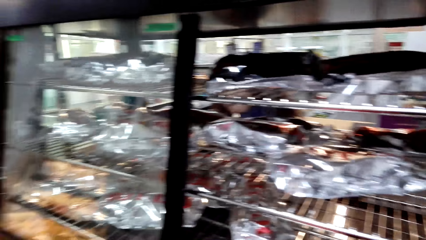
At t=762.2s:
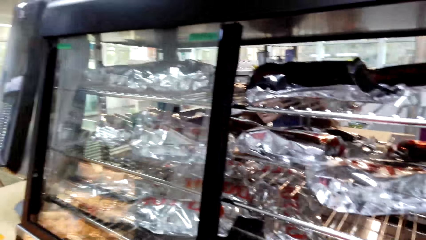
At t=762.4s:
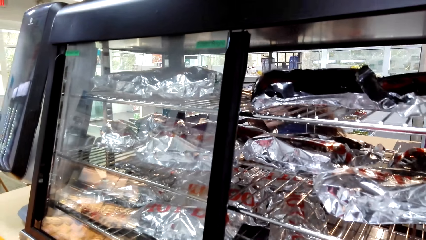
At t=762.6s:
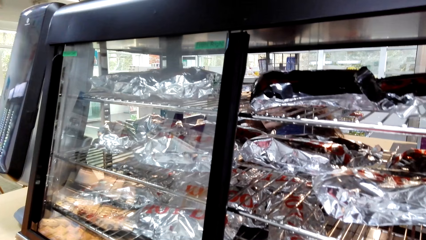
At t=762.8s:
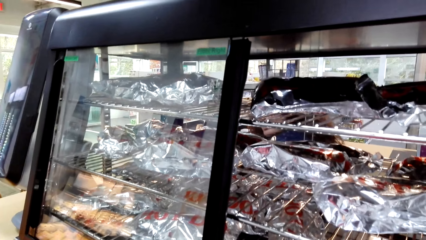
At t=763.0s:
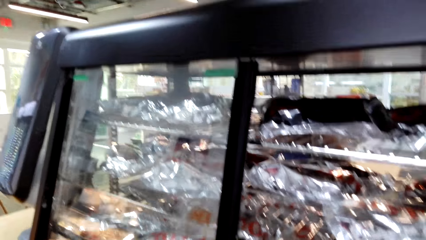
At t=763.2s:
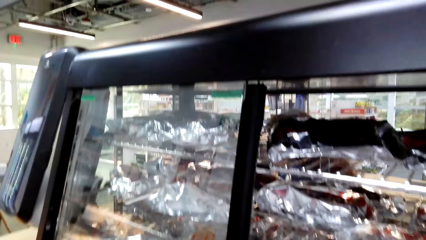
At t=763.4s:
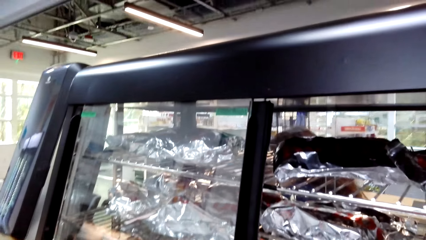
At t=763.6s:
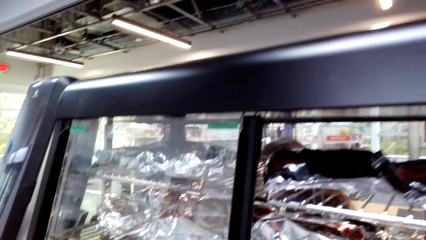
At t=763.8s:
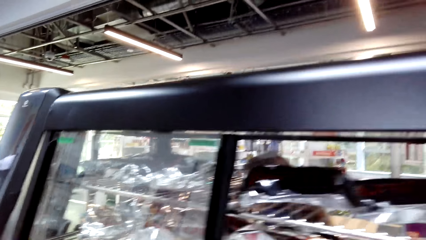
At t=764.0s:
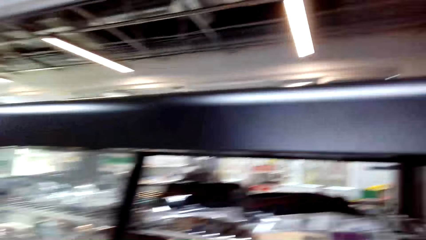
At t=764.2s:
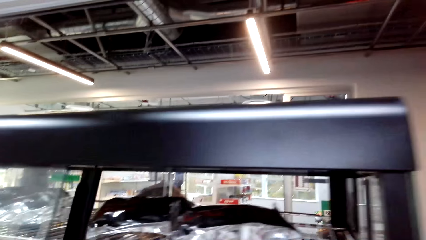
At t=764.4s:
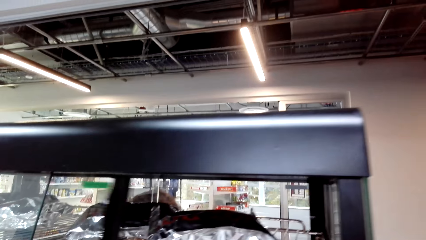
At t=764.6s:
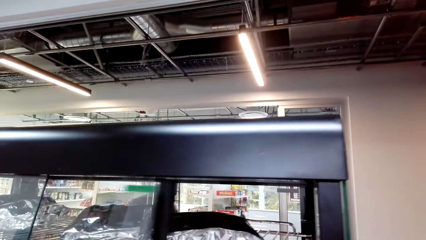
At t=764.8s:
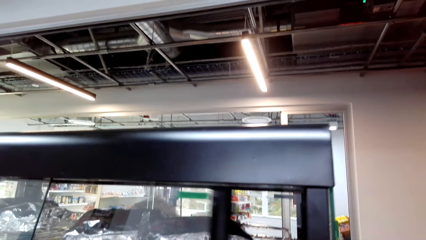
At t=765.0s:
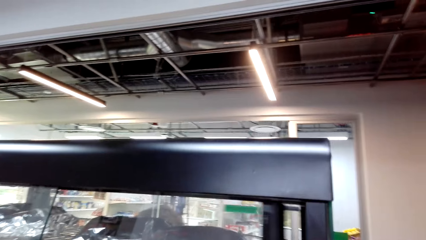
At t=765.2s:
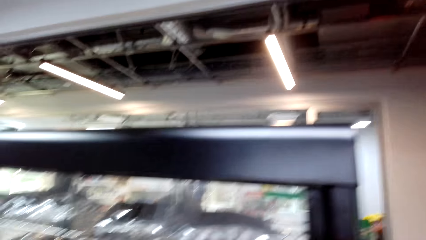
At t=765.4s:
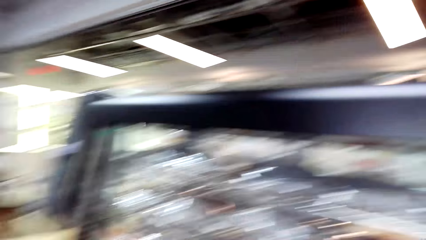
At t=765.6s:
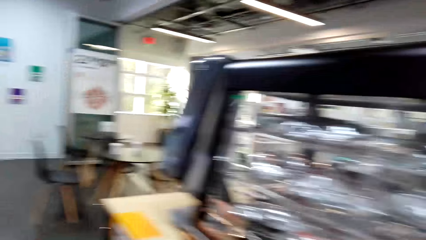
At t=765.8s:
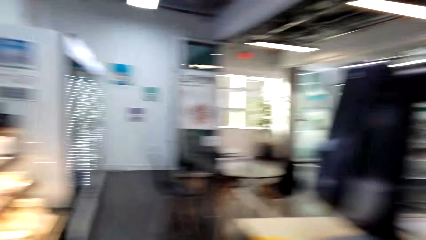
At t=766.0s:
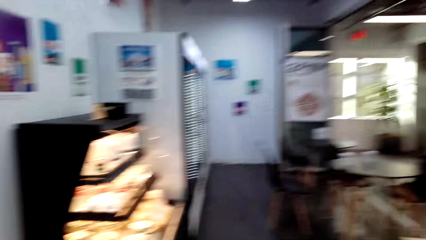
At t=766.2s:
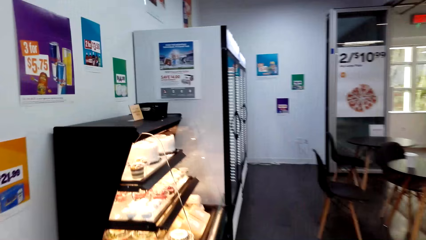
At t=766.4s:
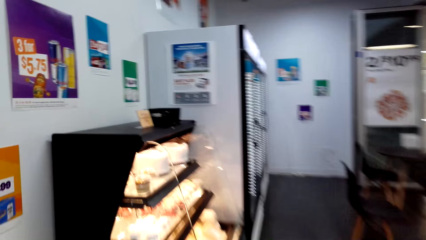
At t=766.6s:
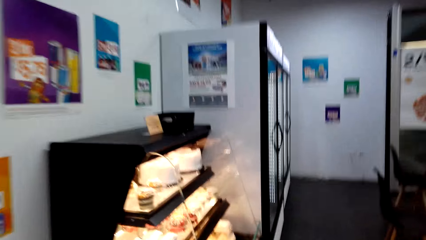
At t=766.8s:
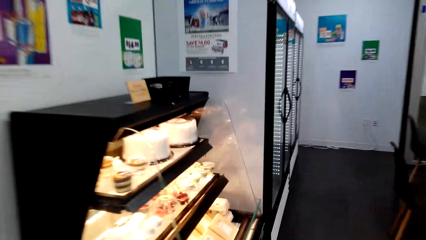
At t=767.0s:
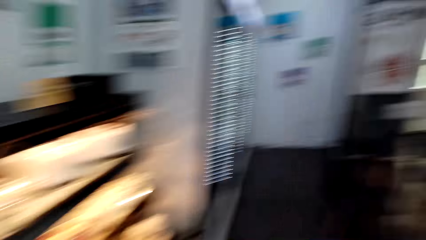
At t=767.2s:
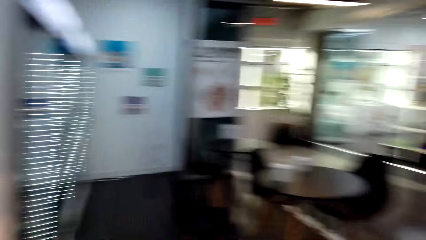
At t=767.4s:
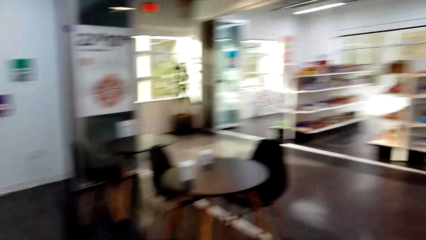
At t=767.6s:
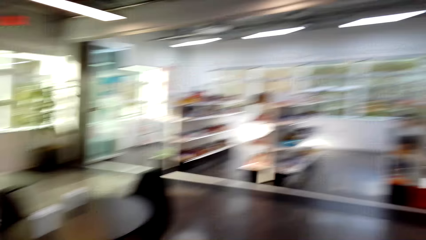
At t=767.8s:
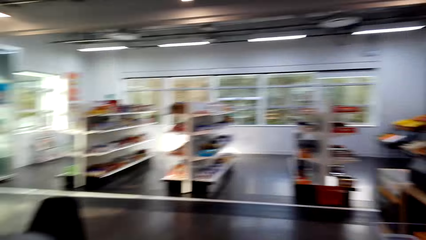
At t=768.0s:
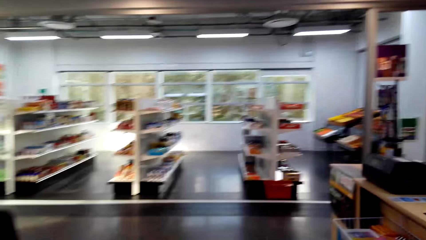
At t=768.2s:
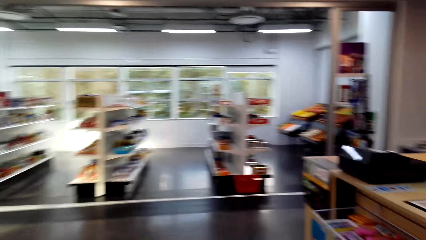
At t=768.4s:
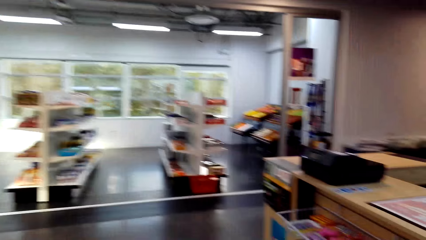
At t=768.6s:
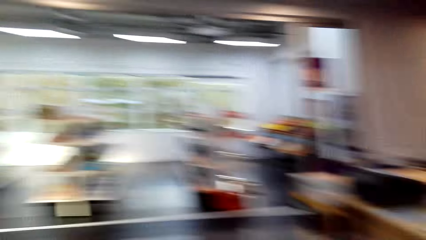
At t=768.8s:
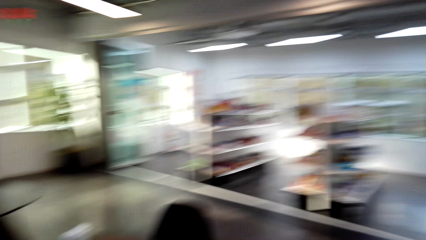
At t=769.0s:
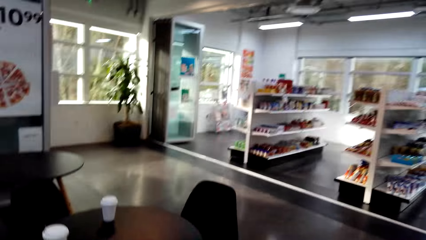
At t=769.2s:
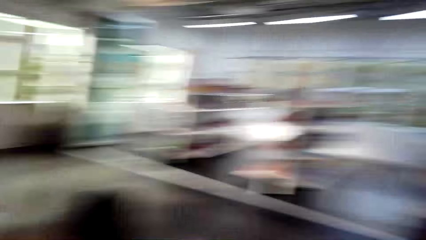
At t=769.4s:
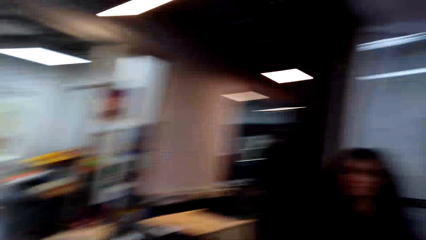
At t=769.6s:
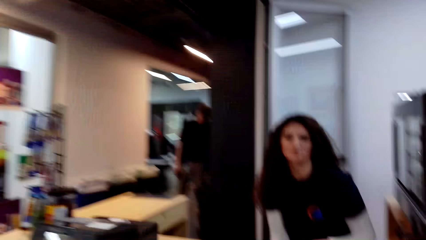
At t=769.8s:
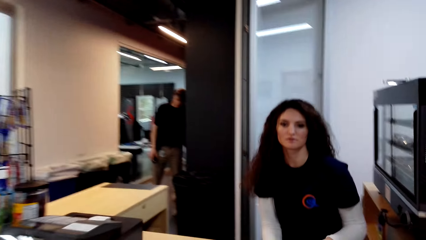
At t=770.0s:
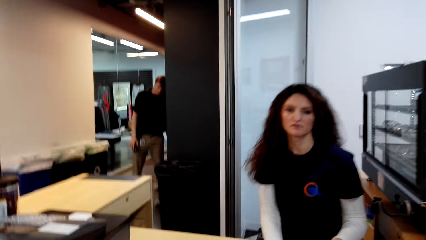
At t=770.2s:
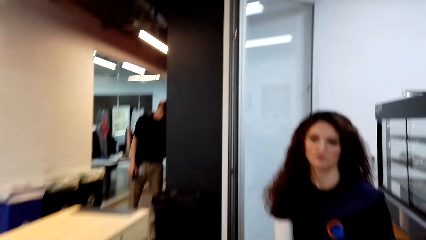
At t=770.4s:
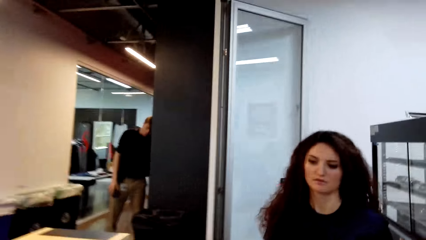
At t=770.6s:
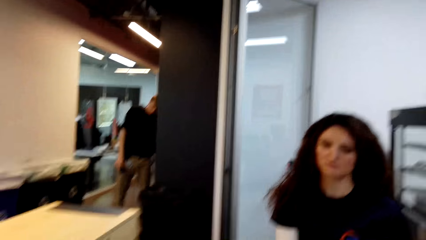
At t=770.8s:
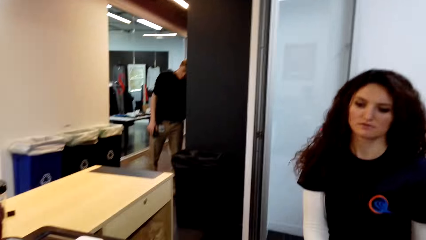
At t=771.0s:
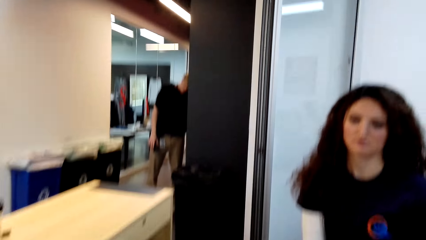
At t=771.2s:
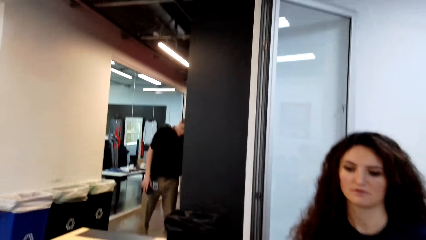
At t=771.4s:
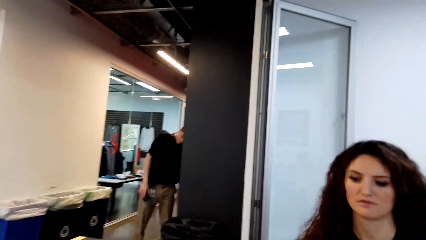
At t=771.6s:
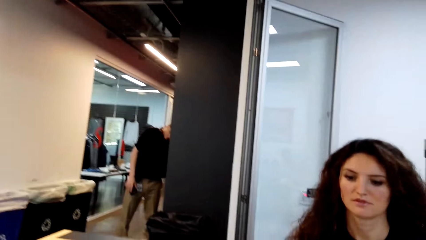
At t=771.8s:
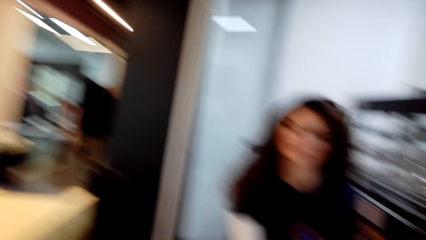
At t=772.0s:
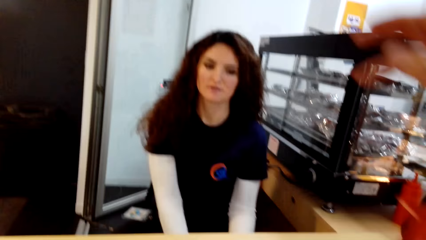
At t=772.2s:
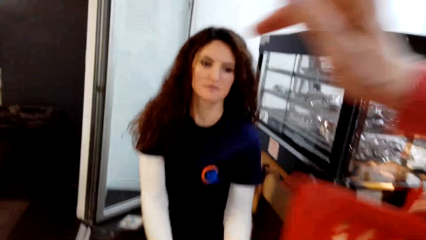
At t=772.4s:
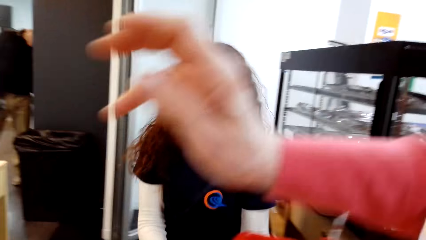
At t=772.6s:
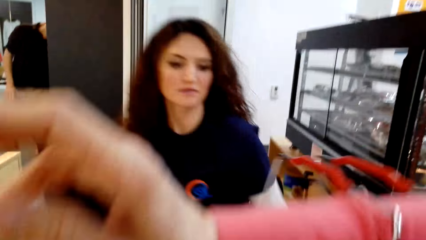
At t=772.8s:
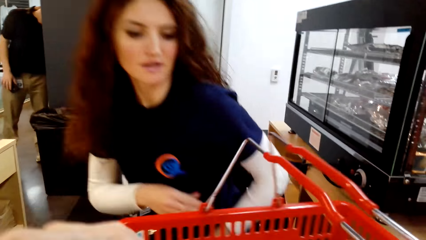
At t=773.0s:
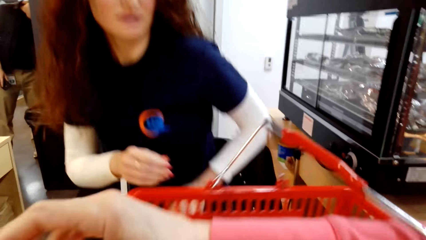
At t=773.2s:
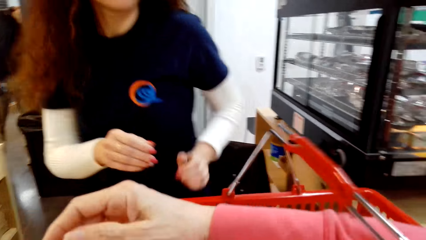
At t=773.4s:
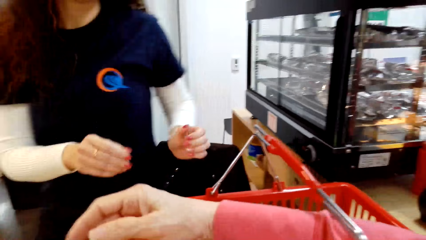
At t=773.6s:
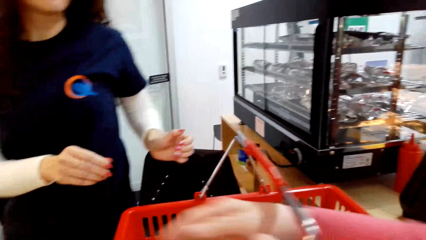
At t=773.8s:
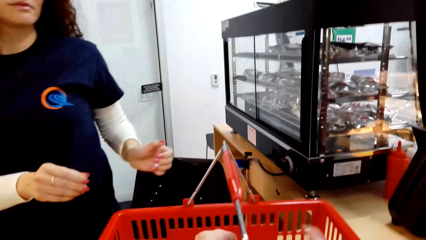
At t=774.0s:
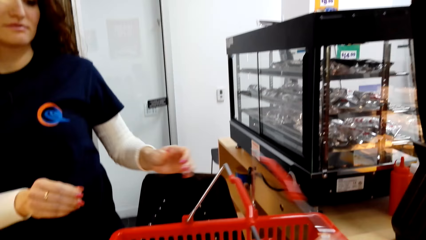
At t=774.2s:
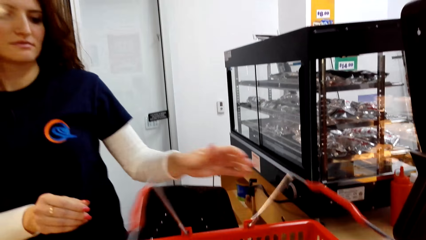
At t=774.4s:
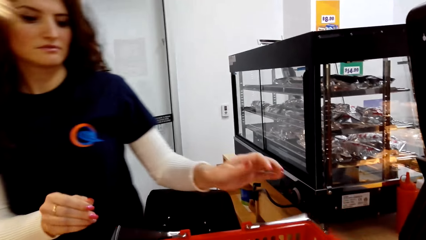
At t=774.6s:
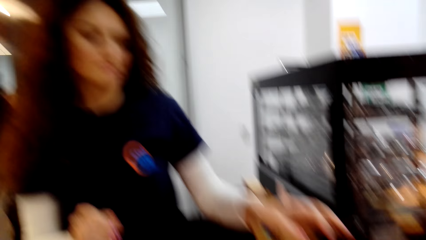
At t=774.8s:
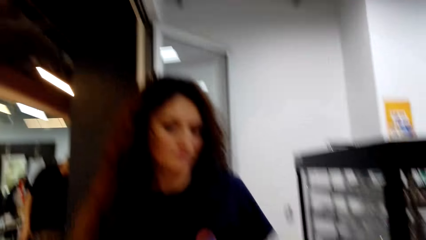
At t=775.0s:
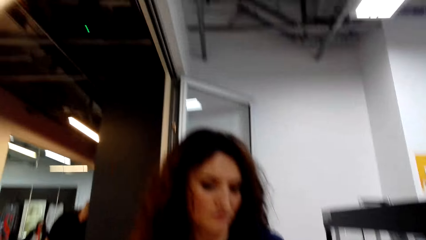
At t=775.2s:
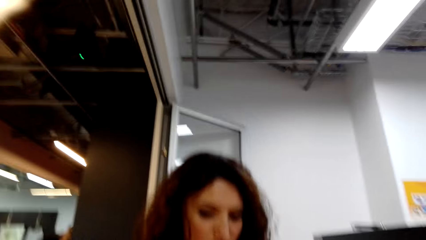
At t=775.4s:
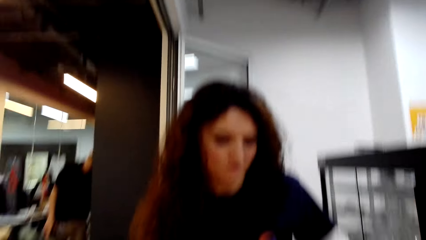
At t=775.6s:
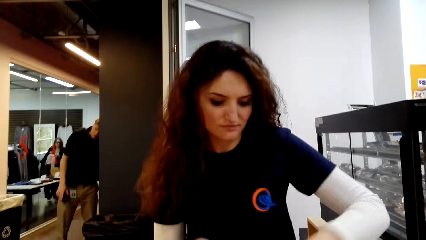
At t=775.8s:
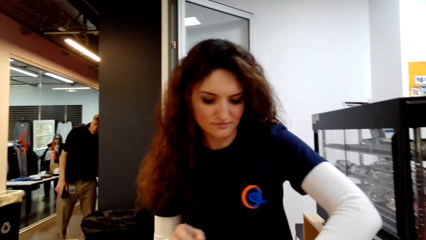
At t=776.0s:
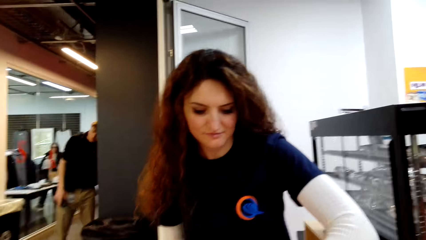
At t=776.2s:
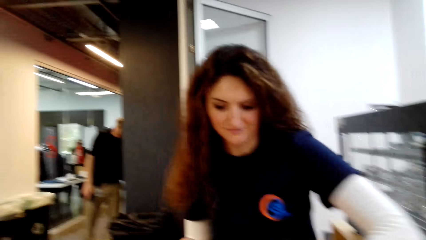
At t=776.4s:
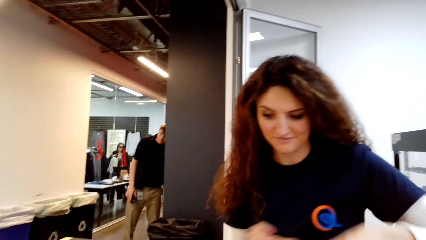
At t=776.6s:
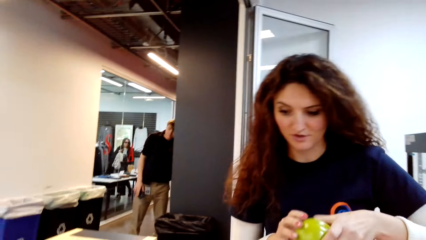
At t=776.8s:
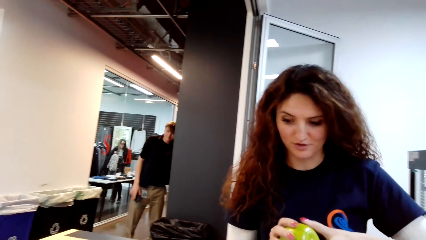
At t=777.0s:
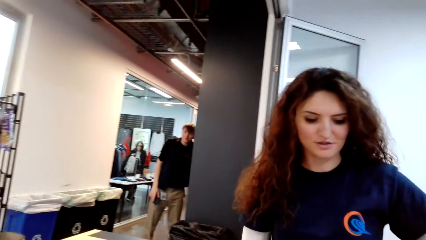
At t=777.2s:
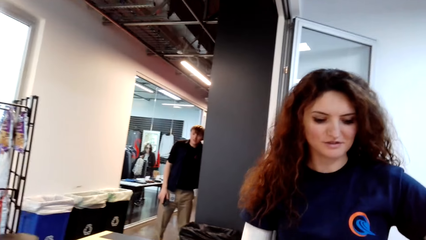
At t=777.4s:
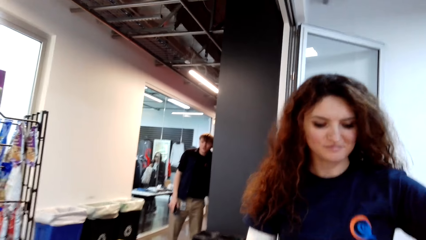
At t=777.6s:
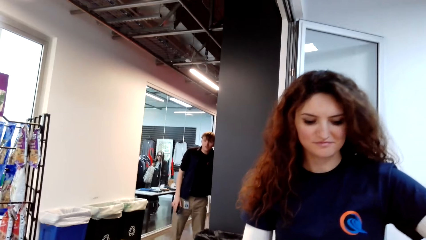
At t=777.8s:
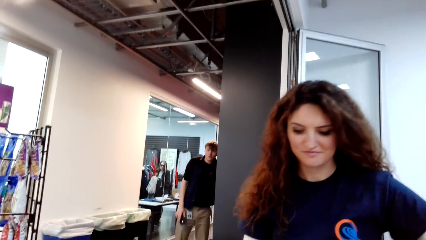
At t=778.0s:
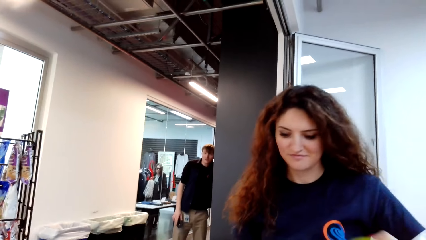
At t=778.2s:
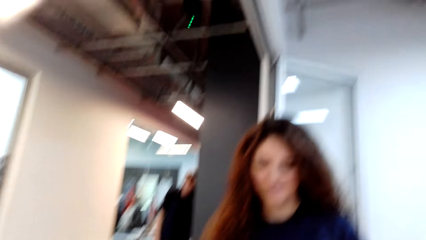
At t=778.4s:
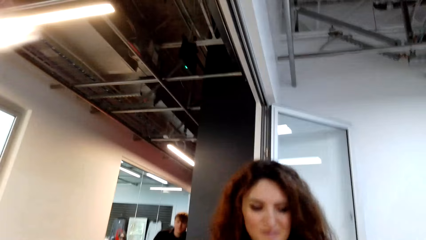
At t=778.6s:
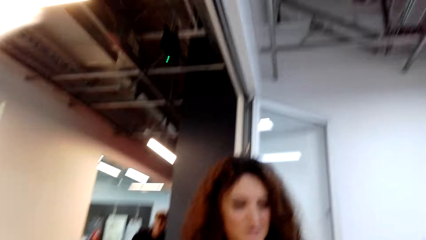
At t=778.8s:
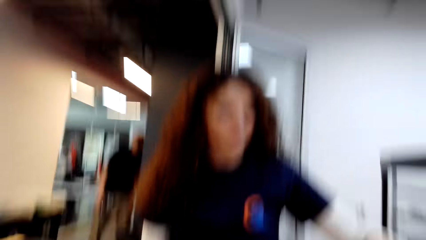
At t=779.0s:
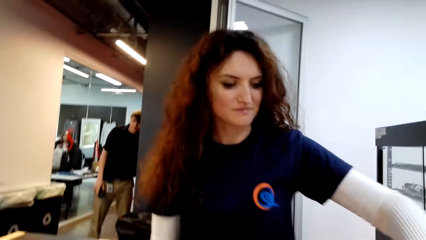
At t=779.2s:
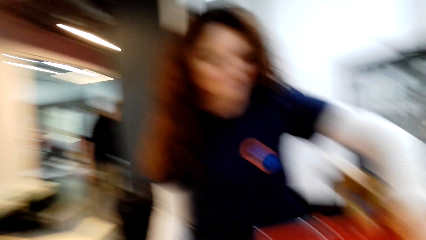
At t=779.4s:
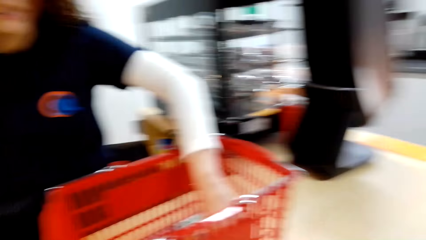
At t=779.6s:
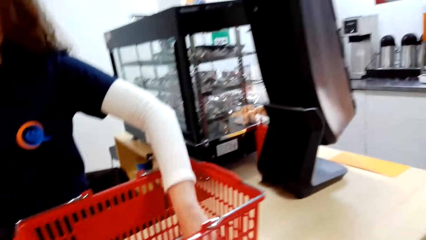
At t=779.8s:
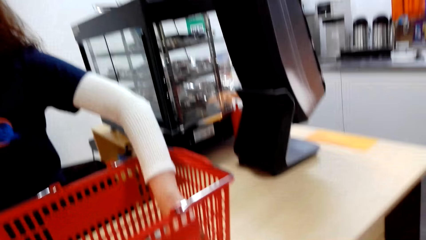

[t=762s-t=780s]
The camera wearer closes the sandwich shelf. A person closes the display. The person moves around the shop. The camera wearer walks around the supermarket. They walk in to the shop. They dialogue with a cashier. They put a shopping basket or bucket on the table. The cashier picks the shopping bucket. The camera wearer dialogues with the cashier. They remove an apple from the shopping basket. They put the apple on the table. They remove a packet of something from the shopping basket.
